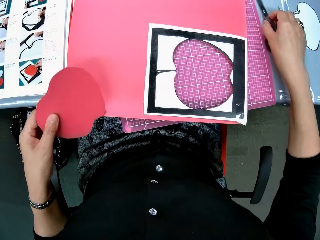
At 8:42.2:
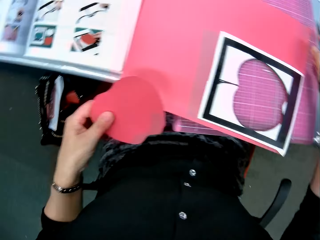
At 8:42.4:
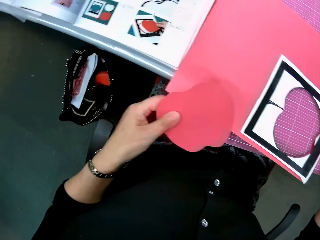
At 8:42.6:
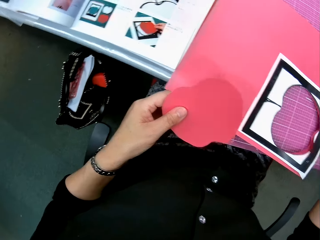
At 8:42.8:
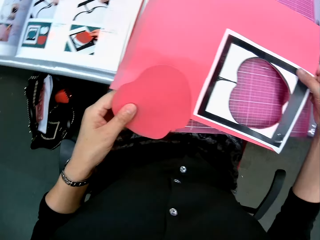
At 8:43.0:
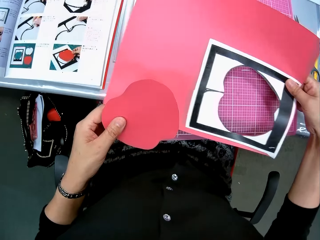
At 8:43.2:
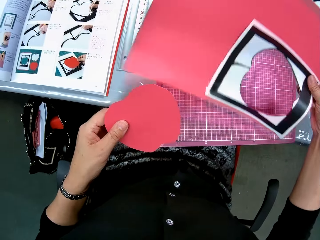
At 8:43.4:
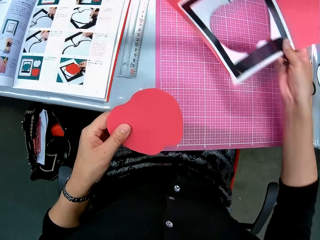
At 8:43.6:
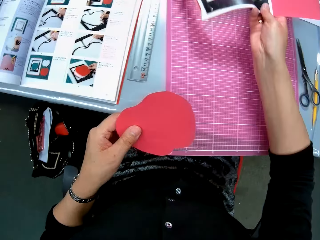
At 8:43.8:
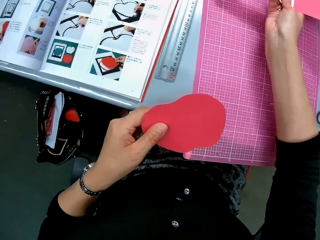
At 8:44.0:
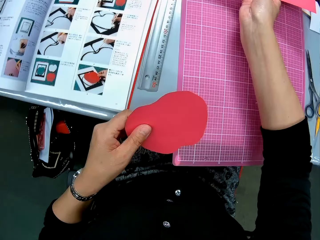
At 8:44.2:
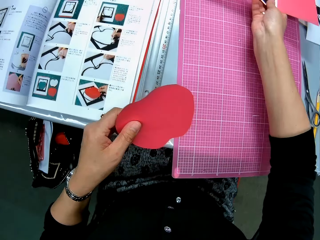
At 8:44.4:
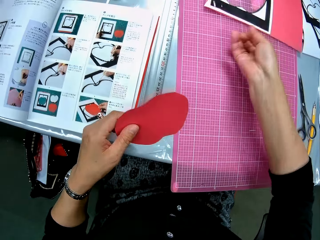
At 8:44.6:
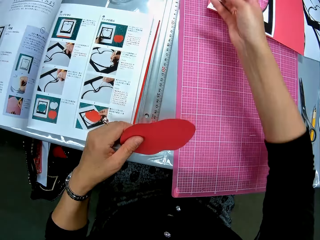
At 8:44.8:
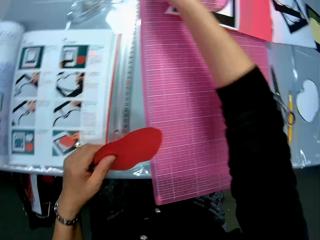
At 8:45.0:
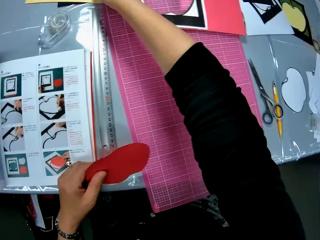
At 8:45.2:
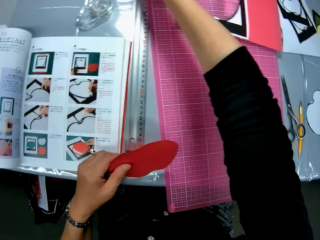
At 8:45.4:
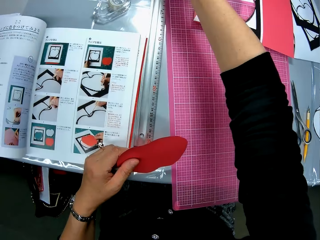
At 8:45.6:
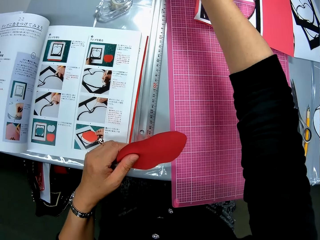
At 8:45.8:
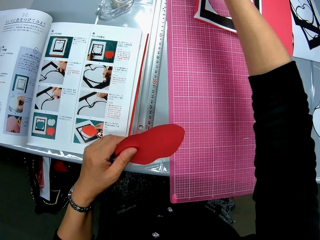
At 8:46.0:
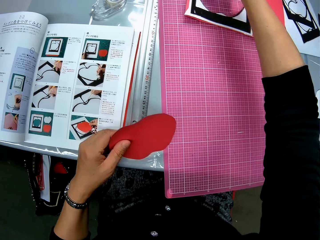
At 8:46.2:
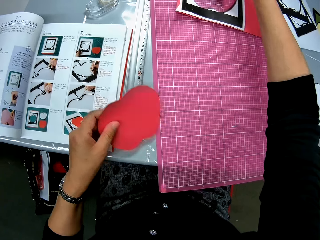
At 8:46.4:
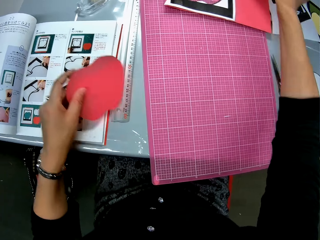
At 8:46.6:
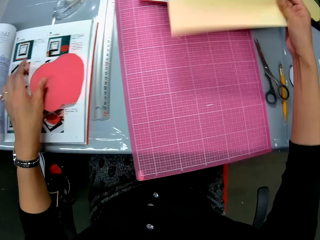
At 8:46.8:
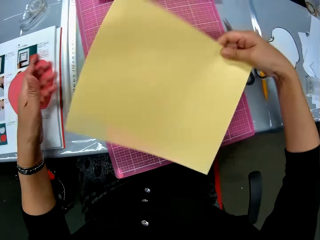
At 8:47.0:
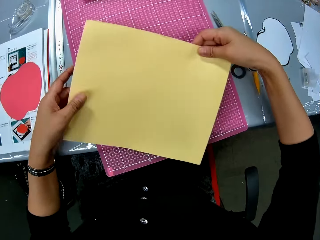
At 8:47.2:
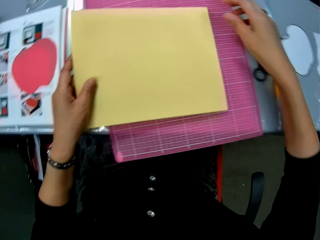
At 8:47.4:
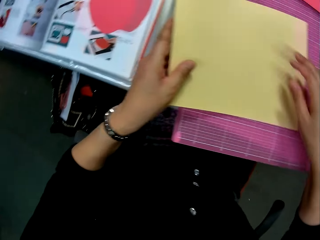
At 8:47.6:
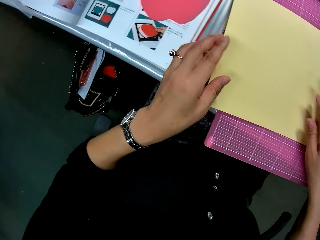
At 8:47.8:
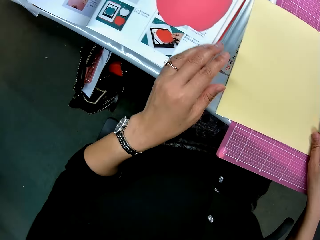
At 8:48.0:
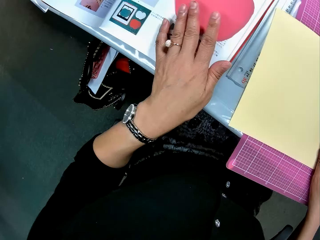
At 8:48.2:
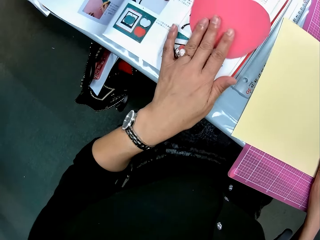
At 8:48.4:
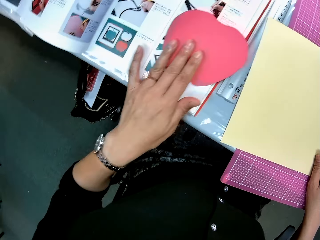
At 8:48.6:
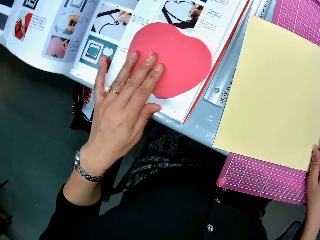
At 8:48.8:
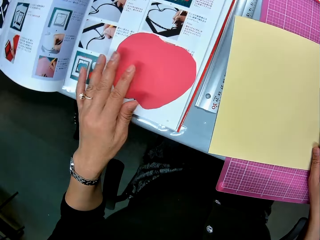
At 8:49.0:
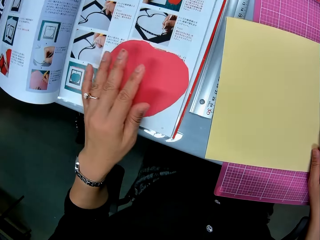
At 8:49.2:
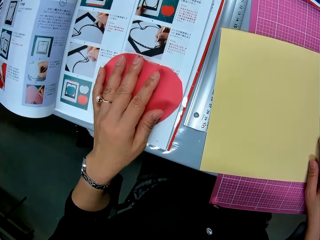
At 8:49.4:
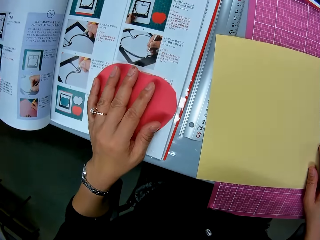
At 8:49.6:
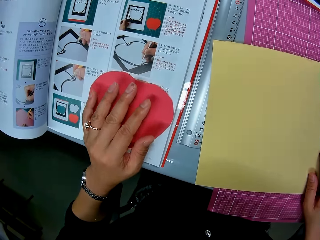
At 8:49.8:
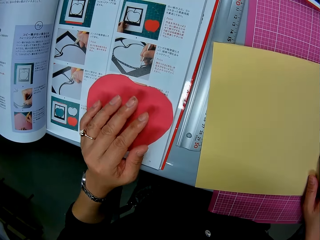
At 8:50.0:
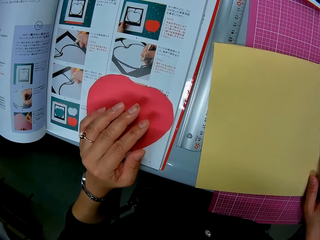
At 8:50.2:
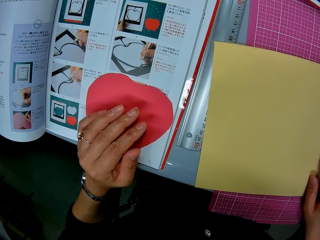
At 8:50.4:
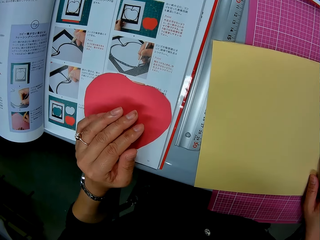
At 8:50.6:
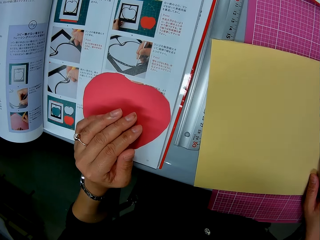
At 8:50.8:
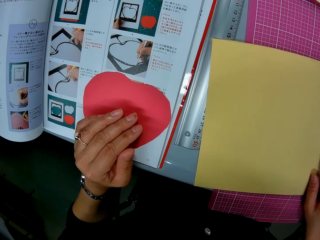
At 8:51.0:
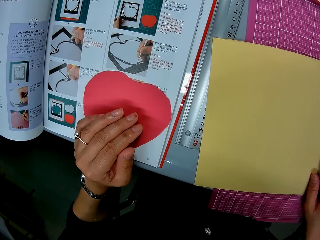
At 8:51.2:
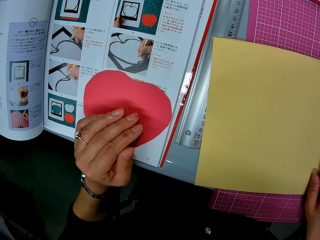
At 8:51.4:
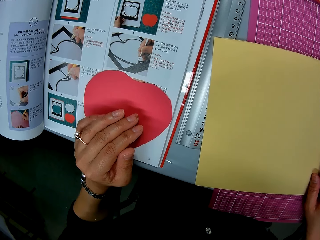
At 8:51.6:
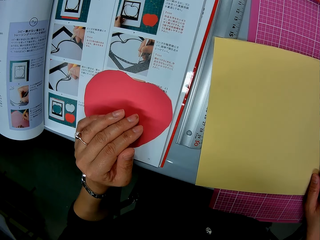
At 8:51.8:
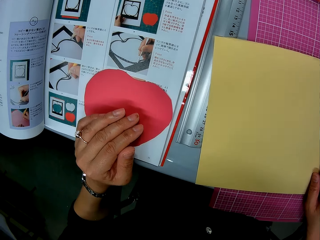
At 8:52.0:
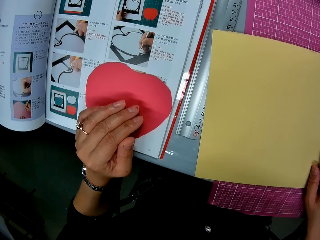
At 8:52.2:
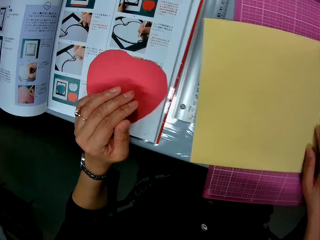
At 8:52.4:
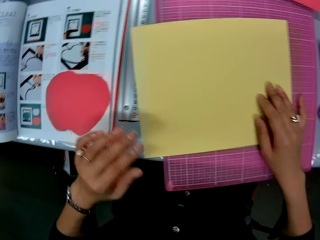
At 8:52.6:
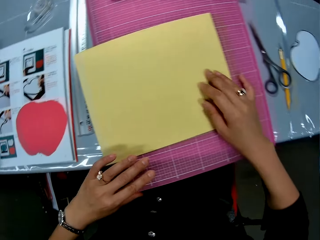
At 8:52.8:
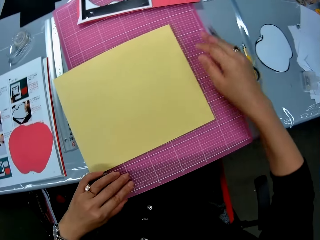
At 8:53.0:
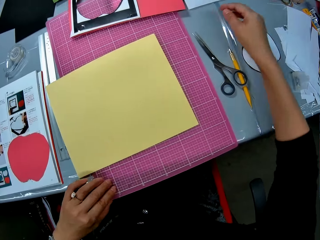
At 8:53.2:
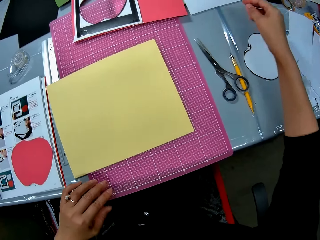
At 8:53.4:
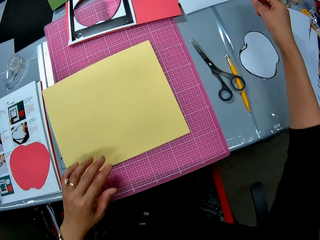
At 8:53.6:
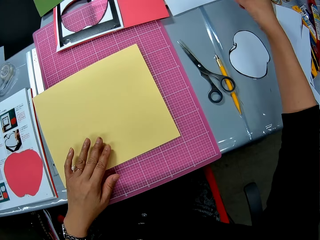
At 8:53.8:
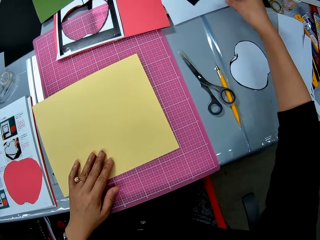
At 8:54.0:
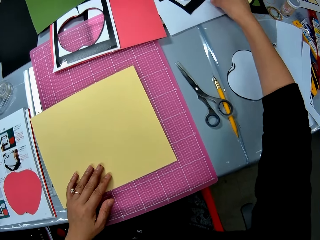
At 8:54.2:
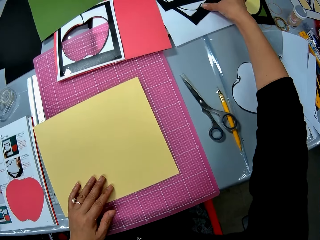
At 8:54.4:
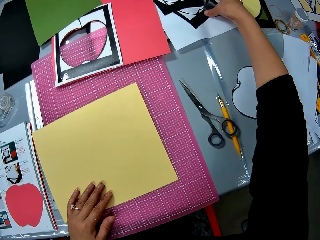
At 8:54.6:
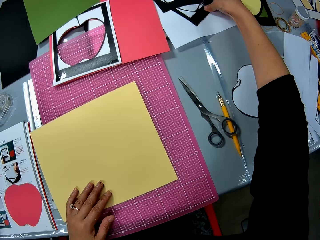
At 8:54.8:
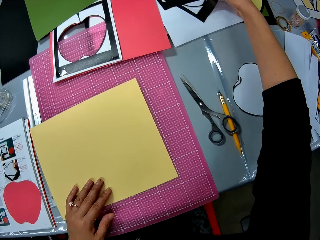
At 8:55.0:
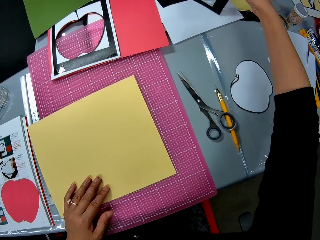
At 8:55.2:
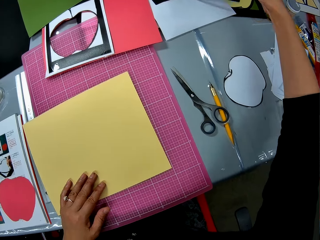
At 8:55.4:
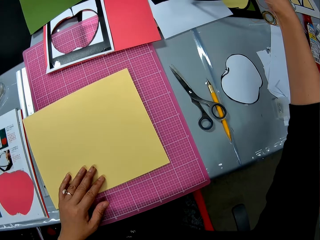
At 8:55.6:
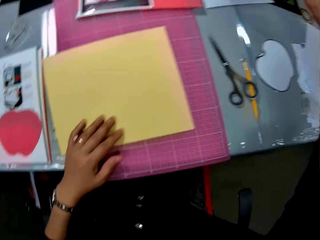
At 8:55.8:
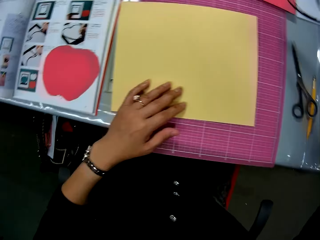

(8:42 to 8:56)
The camera wearer touches the scissors. She looks at the bag on the floor. She moves the remaining paper craft to the right side of the table. She takes a yellow card board from the table. She drops the red card board cut piece on the book. She places the yellow card board on the cutting mat. She checks the drawings in the craft book and adjusts the red card board cut piece on the book. She touches the drawing. She places her left hand on the red card board cut piece. She stares around. She looks at the yellow card board. She takes a second paper craft or flower from the right side of the table.

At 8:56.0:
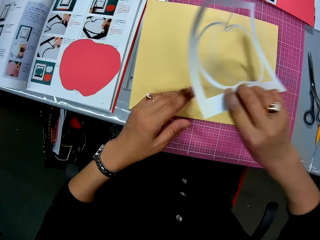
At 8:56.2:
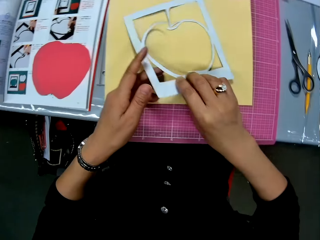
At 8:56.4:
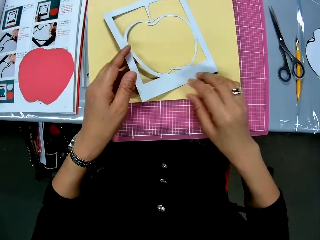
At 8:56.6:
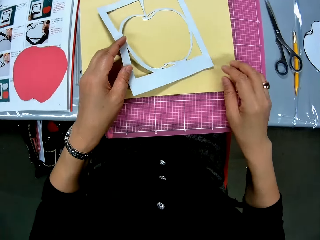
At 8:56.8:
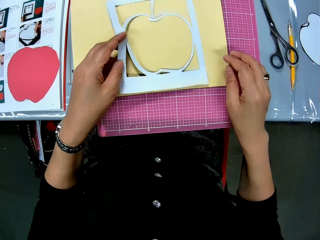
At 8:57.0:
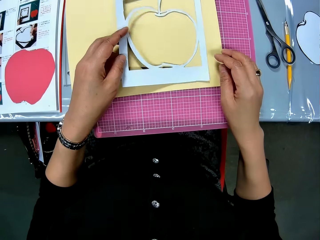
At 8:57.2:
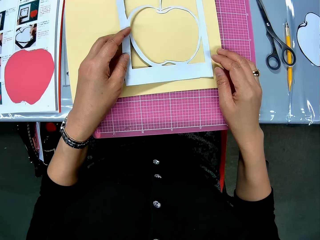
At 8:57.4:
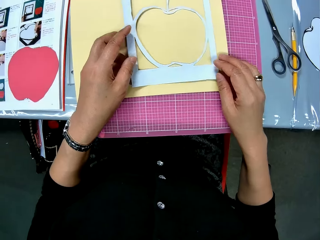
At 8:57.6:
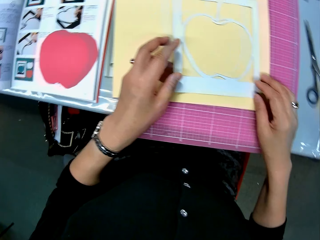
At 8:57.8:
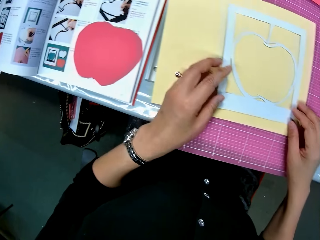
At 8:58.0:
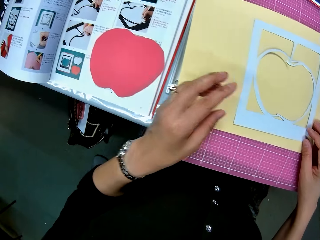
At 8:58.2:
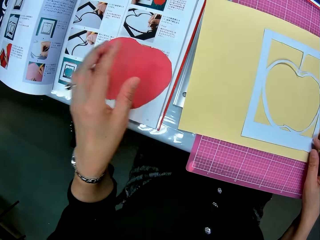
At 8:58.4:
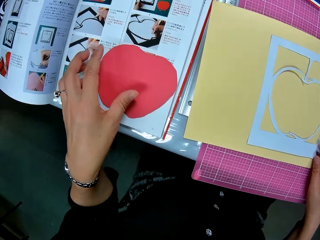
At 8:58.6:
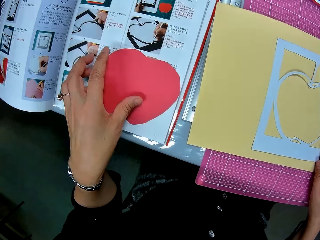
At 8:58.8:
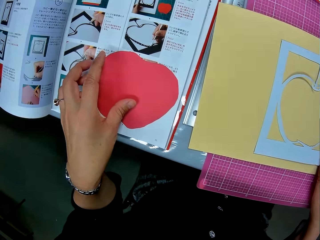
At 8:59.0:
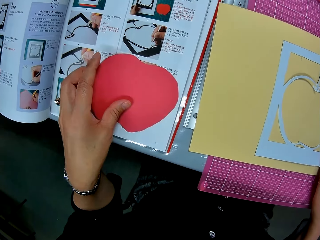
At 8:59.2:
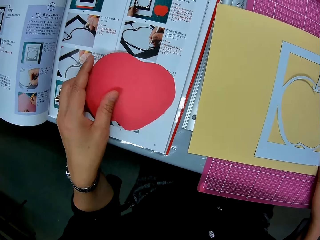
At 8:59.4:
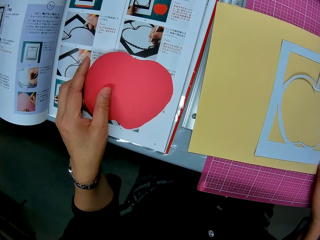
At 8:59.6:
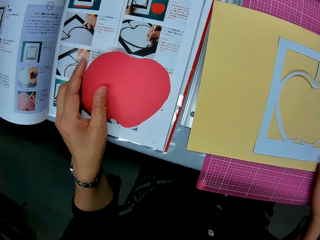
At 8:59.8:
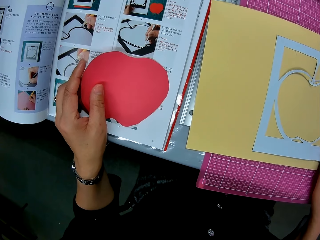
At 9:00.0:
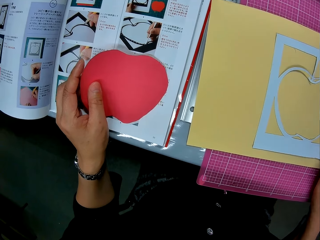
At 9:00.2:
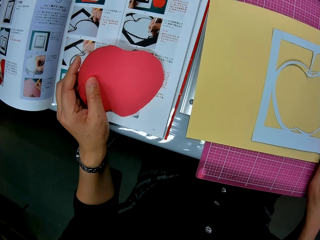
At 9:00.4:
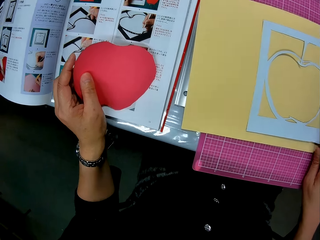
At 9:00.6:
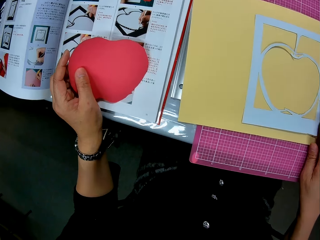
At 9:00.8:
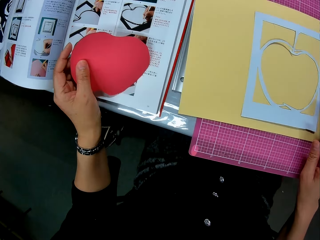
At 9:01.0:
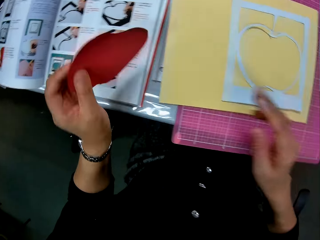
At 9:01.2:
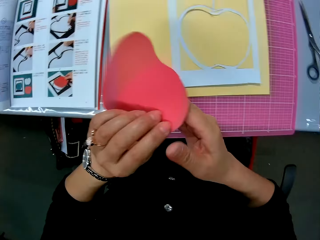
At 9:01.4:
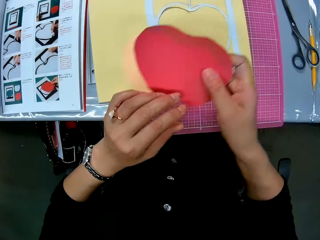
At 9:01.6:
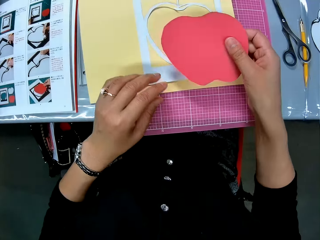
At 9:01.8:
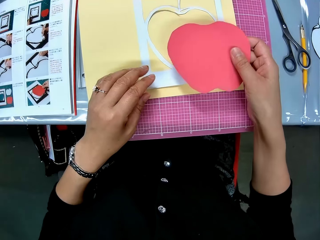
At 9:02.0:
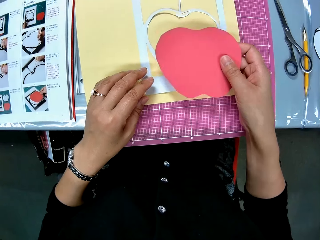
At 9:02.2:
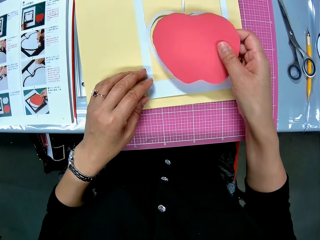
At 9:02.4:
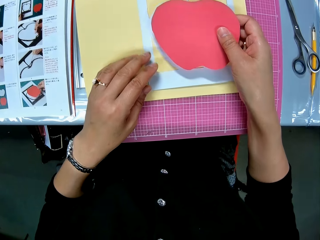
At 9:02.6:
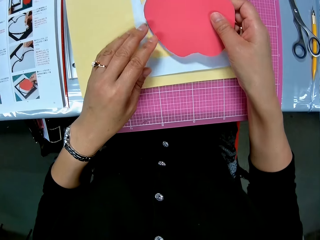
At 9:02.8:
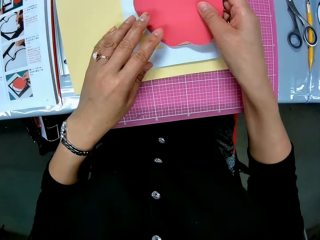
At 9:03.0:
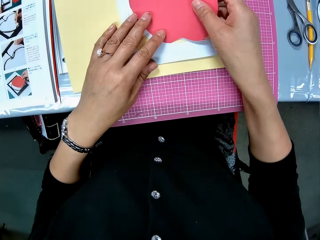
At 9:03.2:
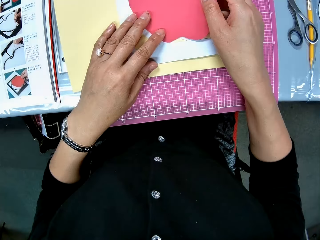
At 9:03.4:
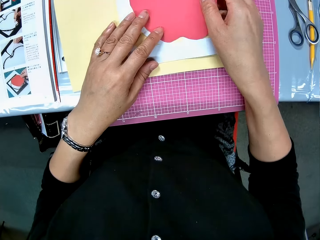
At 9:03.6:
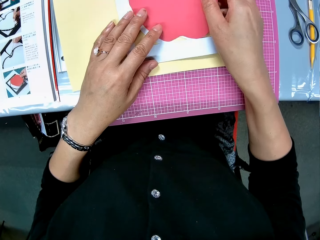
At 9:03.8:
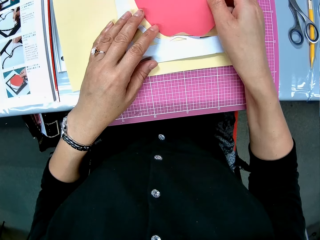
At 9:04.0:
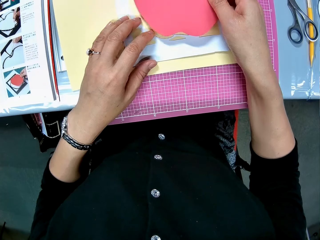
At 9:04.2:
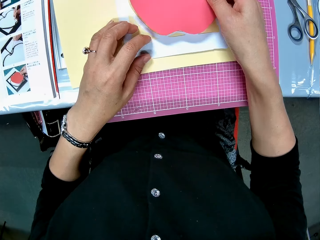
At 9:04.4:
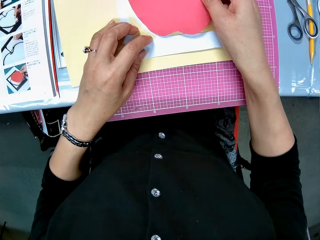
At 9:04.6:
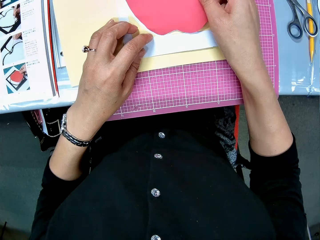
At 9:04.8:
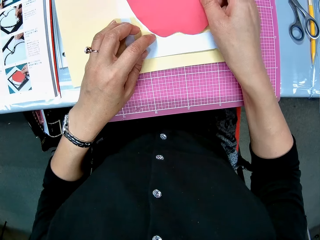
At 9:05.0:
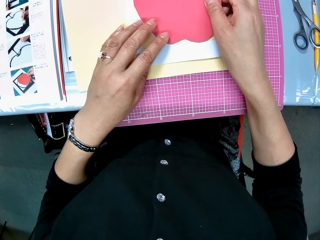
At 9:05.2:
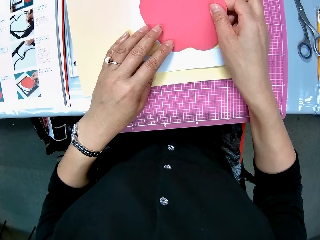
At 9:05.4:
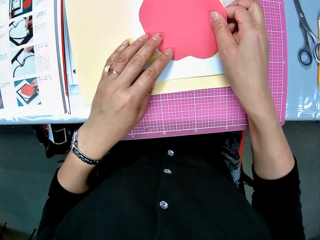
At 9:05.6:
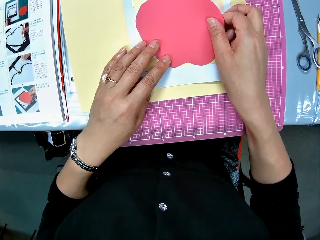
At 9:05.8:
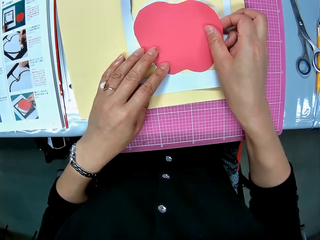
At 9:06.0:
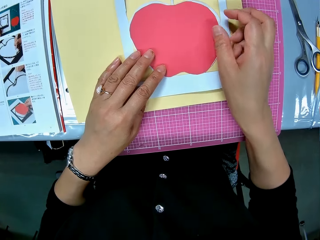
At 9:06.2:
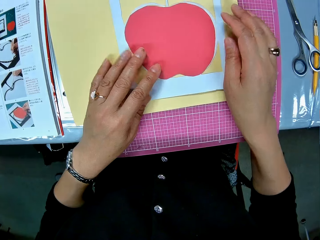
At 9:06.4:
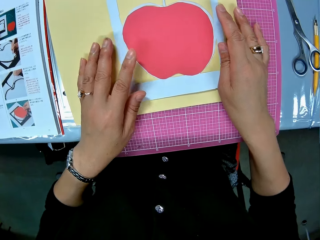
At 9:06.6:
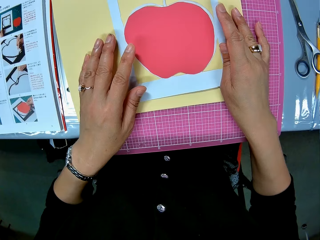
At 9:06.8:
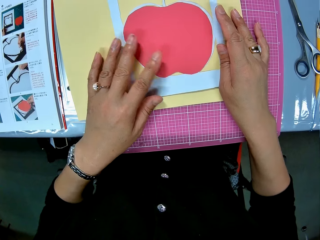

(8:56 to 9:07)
The camera wearer places the second paper craft or flower on the yellow card board. They check the drawings in the craft book. They stare at the flower. They touch the red card board cut piece on the book. They hold the red card board cut piece on the book. They take the red card board cut piece from the book. They turn over the red card board cut piece. They set the red card board cut piece on the second paper craft.
